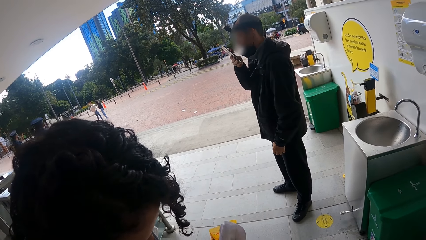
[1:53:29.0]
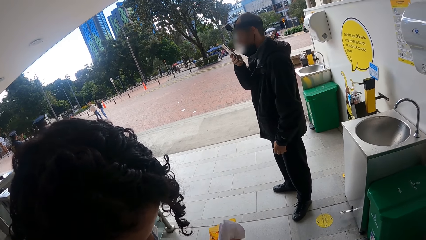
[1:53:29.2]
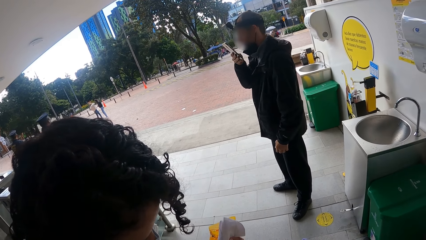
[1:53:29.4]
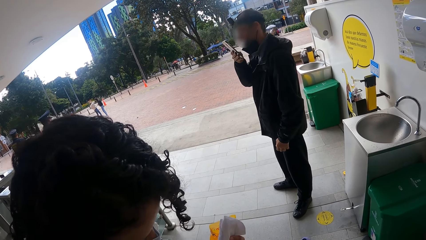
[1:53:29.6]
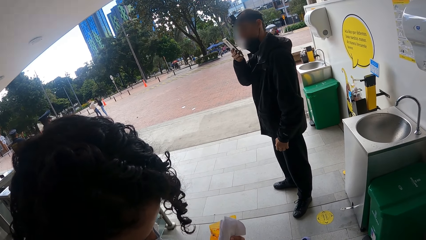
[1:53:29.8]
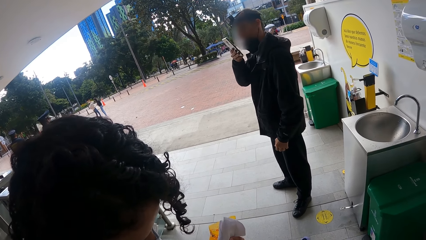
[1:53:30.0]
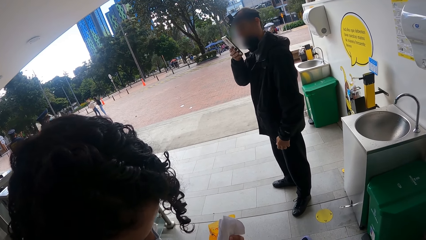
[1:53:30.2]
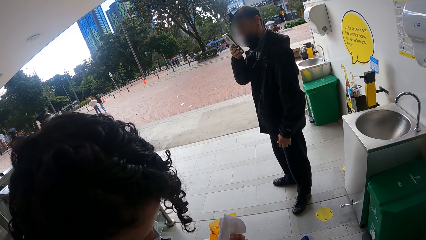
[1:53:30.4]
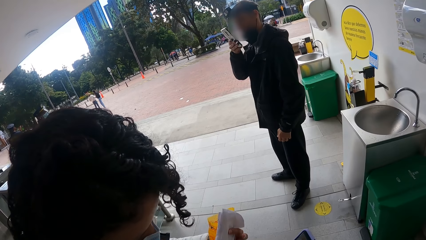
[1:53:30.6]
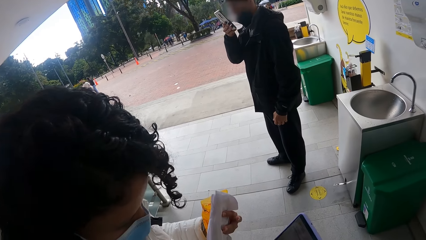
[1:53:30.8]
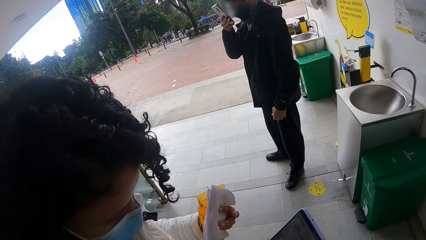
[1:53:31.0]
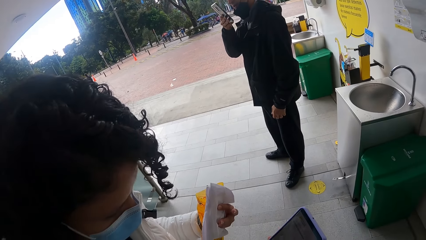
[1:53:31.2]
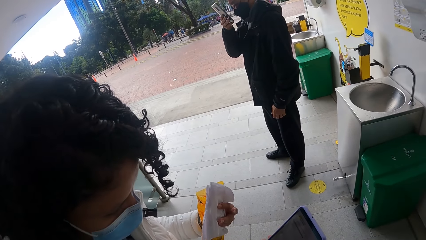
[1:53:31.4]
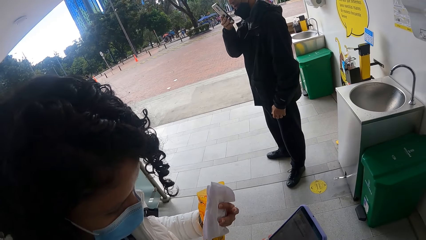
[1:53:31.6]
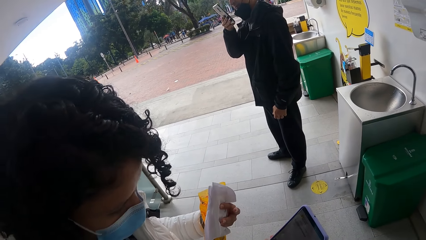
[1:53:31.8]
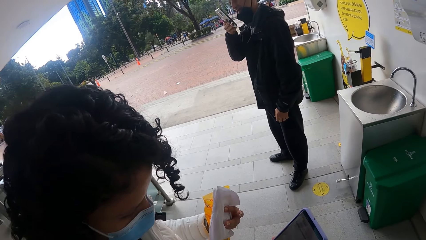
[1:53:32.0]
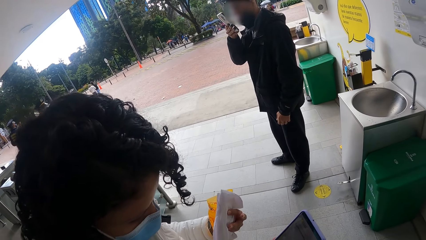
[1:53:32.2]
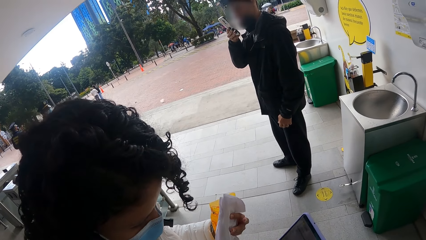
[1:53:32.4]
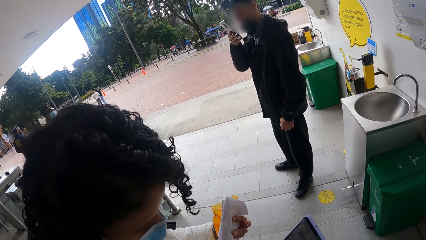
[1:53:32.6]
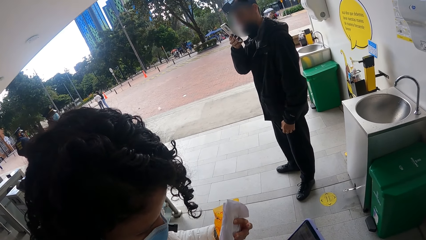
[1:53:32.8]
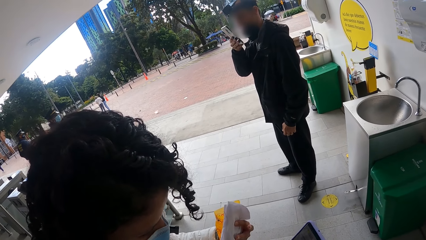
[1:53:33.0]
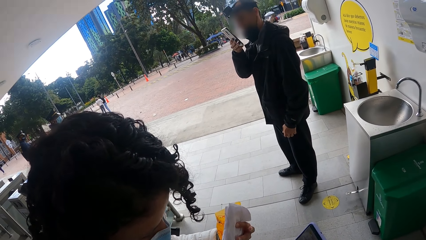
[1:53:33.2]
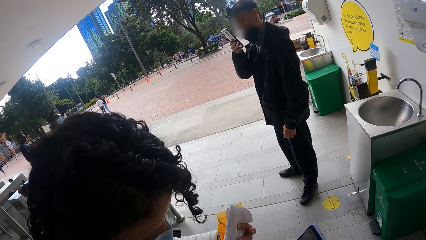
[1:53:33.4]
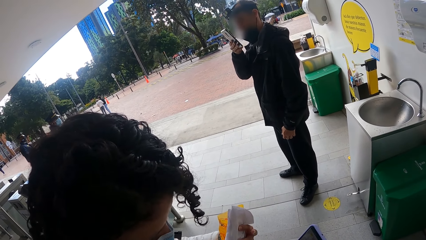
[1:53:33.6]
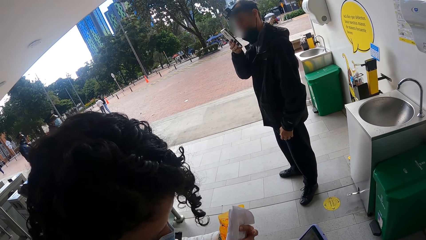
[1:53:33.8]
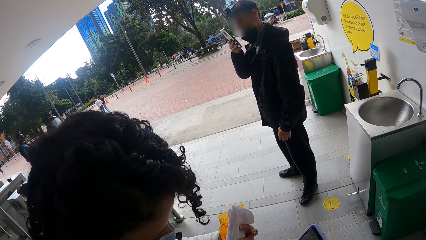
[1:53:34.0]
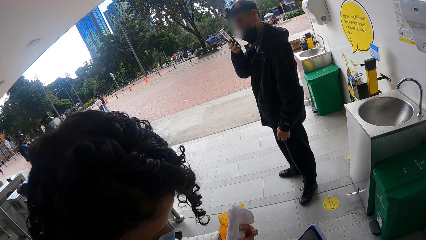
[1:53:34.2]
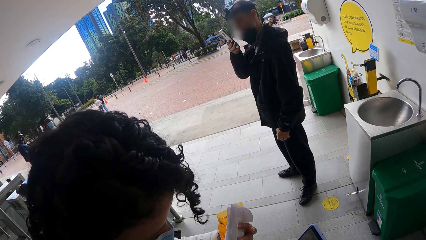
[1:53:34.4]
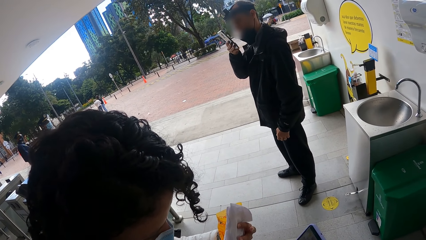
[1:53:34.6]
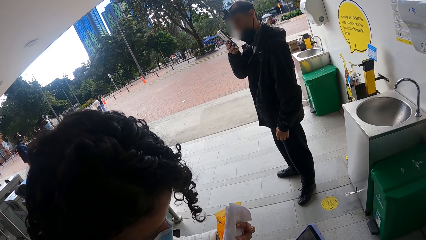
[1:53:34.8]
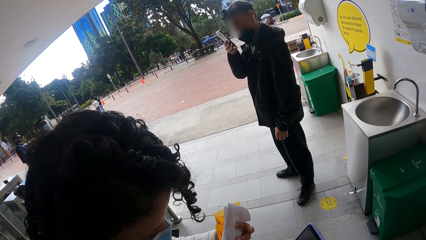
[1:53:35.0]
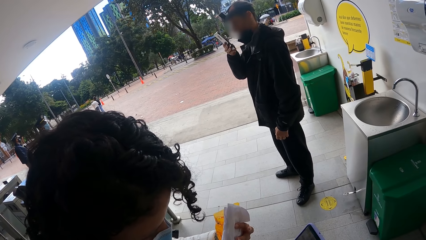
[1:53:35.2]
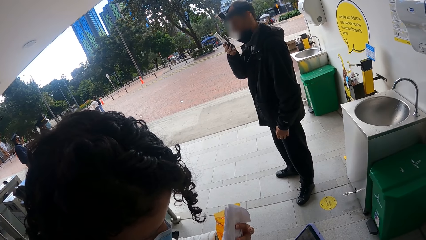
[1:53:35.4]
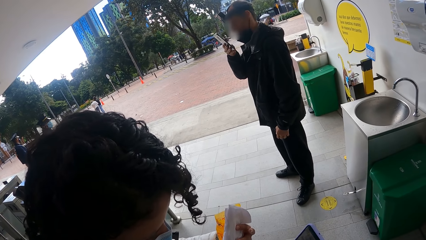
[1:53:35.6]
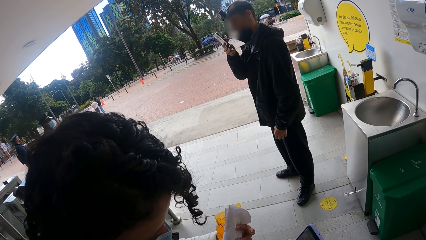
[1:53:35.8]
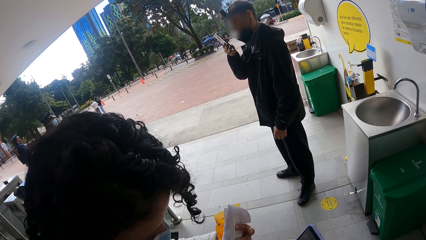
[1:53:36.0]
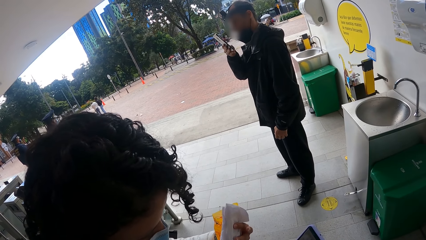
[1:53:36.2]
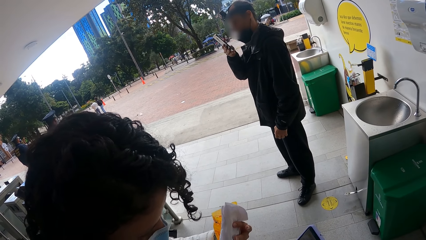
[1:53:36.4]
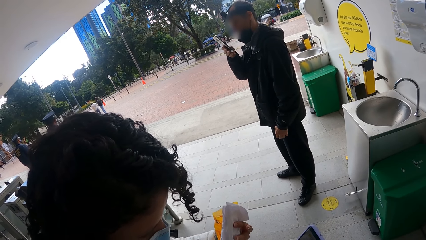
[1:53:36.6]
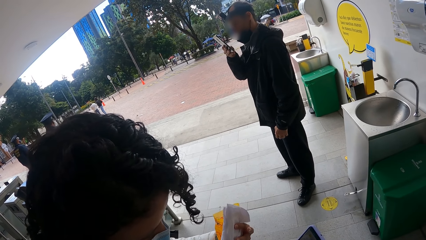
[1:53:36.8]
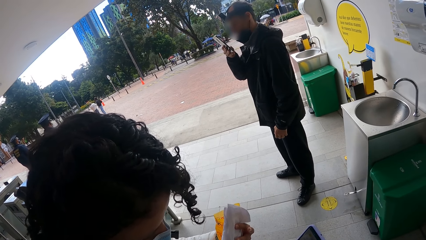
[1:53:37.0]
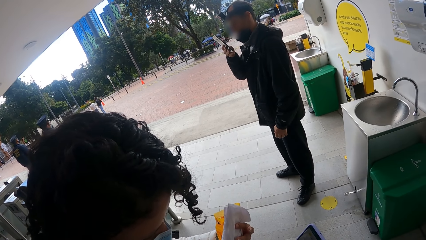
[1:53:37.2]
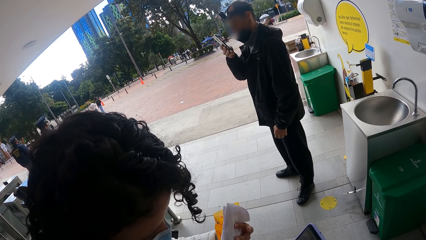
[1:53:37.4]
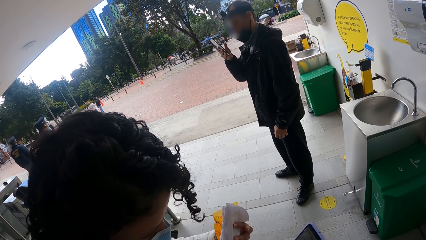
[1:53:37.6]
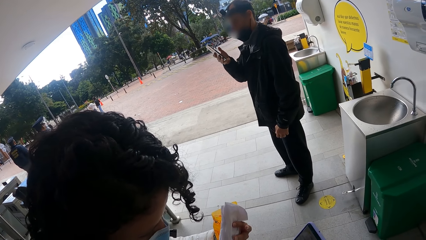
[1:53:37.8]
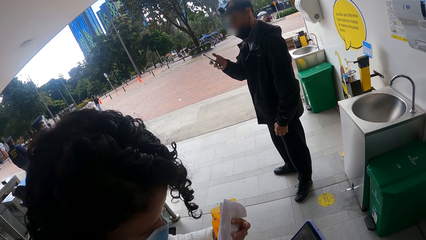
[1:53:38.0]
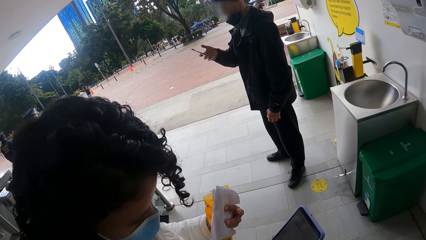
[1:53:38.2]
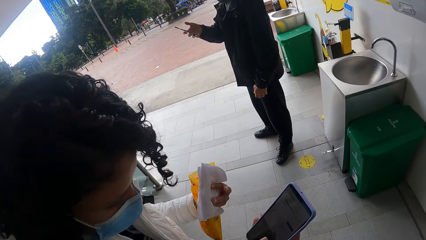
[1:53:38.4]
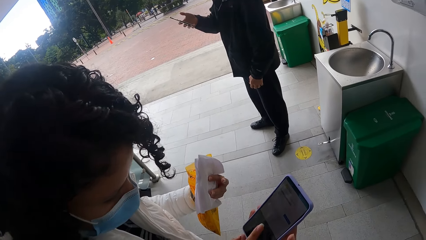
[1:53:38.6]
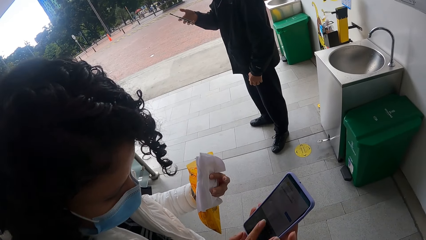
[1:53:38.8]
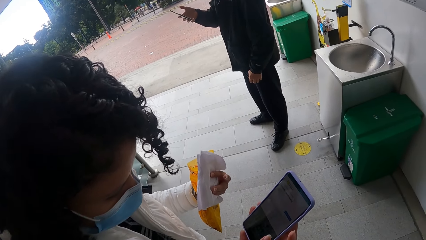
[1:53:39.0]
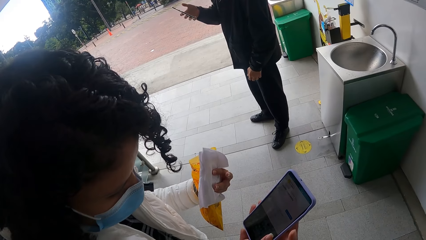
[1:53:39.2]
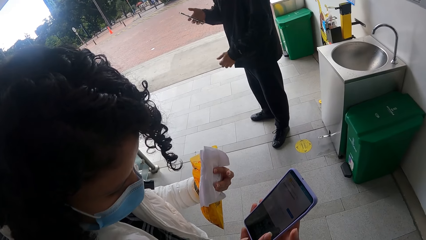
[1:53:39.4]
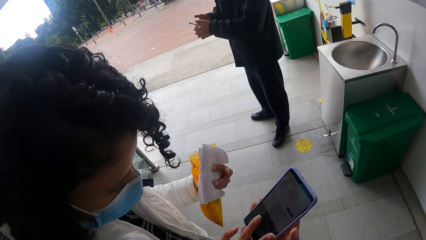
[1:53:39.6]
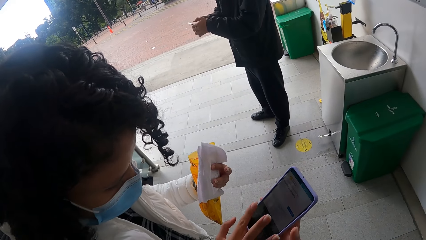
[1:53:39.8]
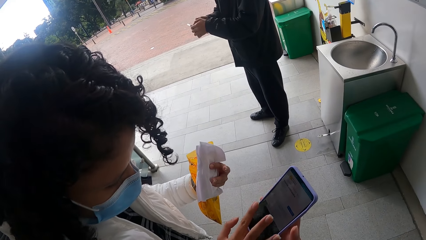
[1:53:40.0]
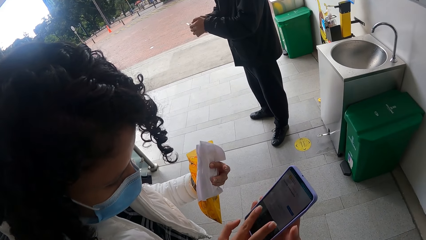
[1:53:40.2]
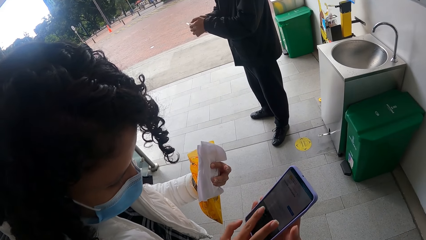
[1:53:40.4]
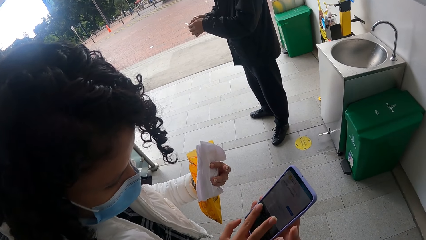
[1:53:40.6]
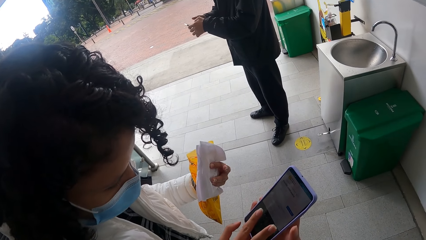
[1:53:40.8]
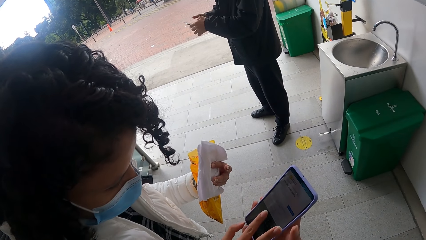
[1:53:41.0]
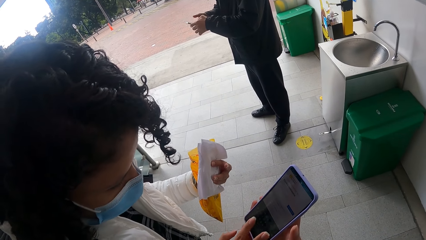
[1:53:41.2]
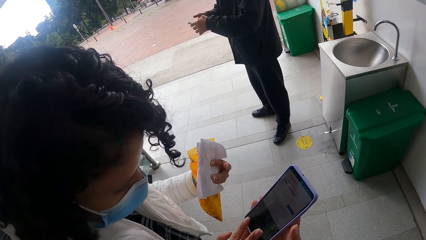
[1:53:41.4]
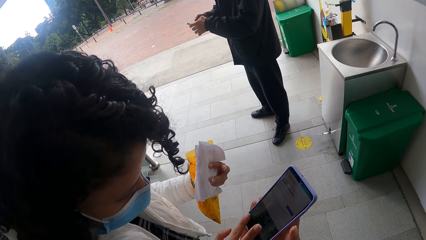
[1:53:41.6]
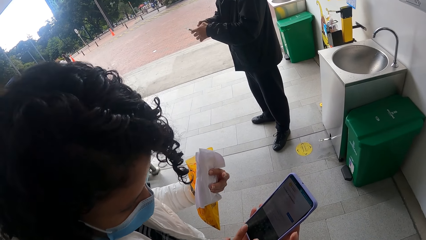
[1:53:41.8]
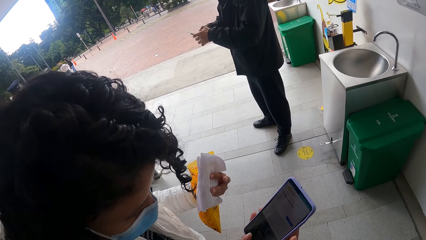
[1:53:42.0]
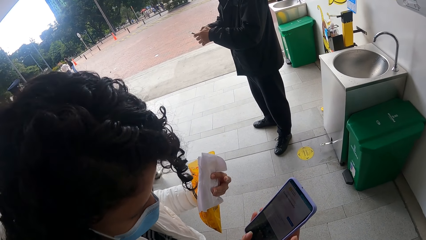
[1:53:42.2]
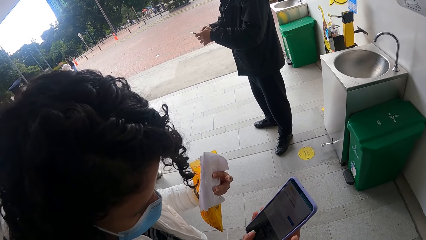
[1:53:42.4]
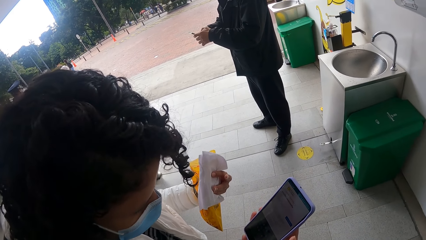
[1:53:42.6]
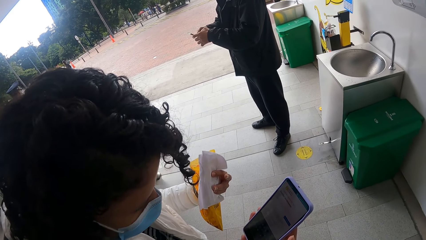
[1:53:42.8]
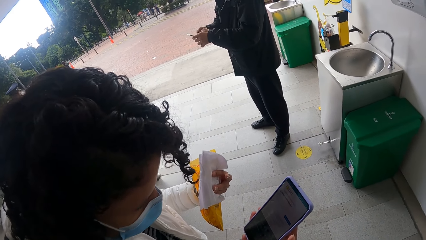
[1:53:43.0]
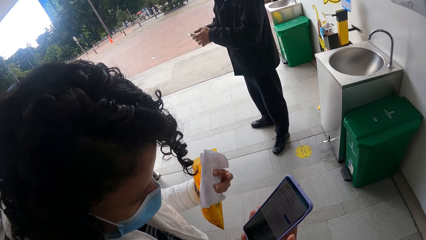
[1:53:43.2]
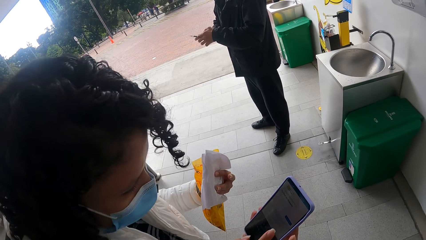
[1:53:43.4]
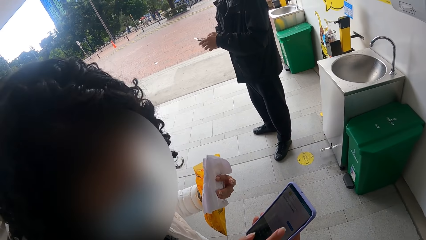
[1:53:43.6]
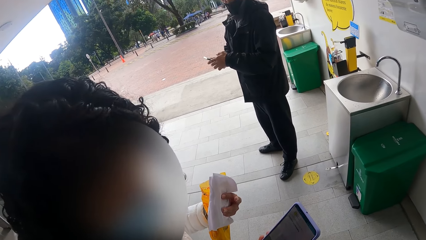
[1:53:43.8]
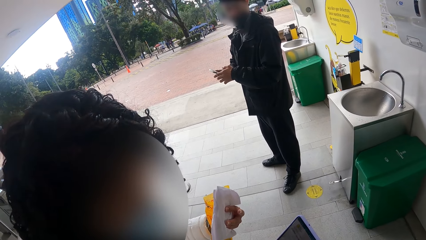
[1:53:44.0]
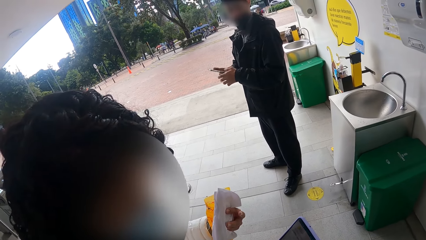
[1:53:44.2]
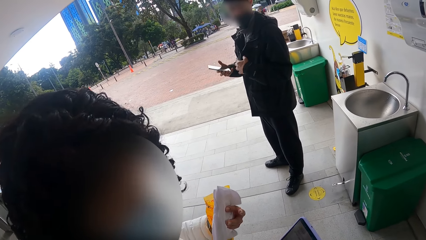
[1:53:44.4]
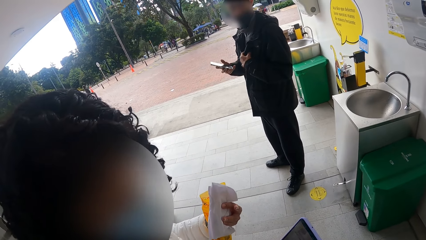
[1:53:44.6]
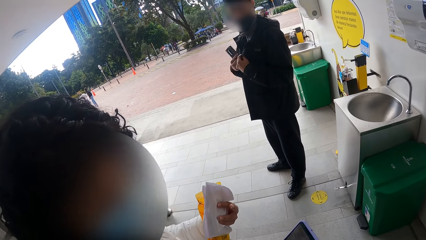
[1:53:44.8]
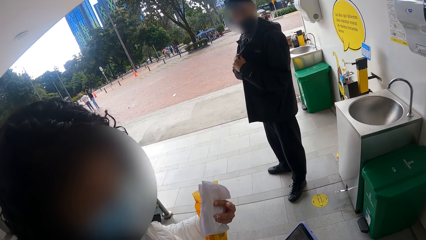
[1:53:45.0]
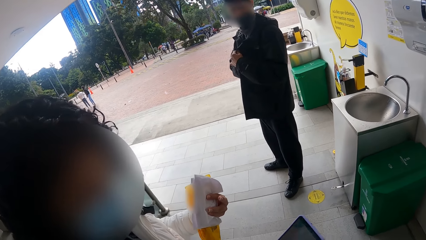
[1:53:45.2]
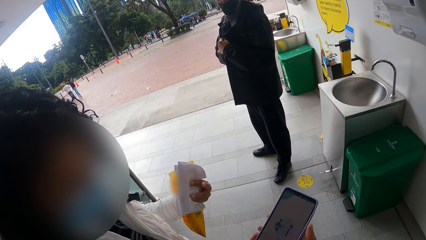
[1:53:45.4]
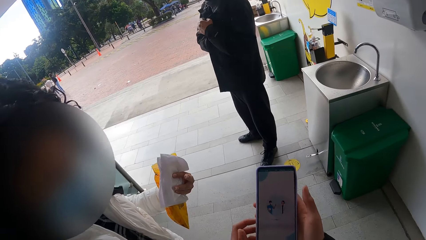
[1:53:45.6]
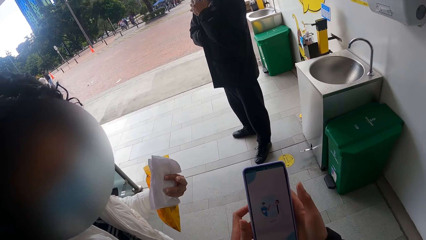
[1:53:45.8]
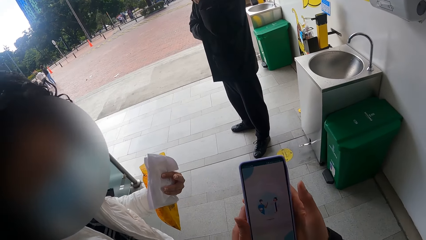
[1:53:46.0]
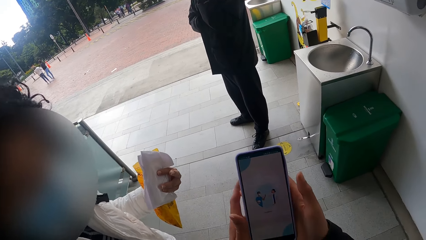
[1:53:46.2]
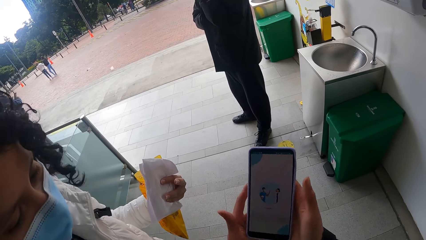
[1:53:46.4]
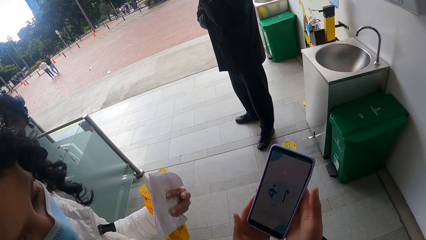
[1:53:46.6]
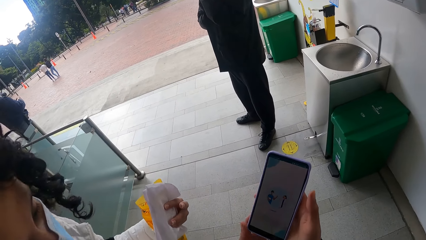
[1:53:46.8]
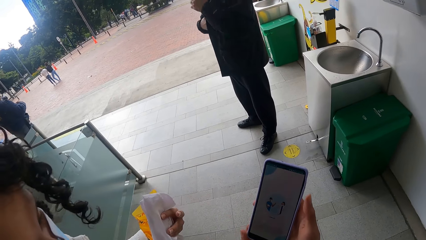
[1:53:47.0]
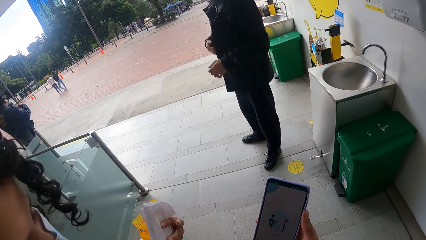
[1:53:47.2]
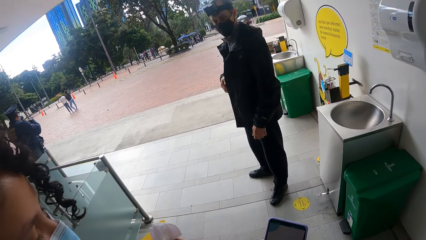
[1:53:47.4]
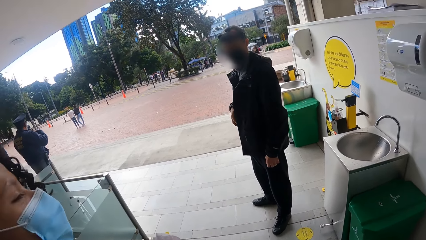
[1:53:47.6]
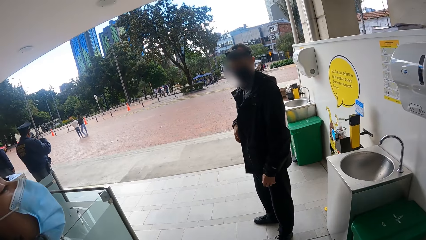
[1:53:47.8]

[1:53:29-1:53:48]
The man holds the phone with both hands. The woman operates the phone with her right hand. The camera wearer interacts with the woman. The man opens a coat with his left hand and places the phone into the coat with his right hand. The camera wearer holds the phone with both hands.
